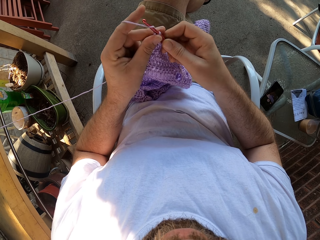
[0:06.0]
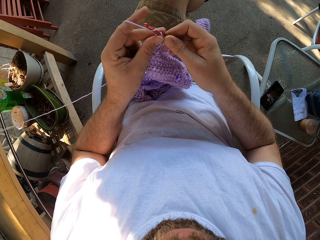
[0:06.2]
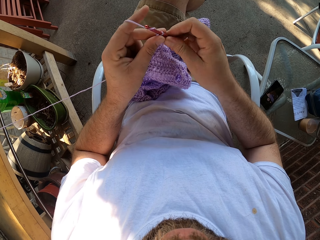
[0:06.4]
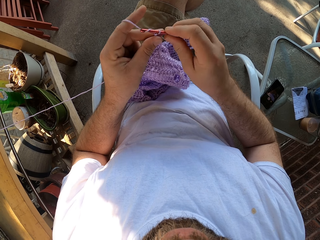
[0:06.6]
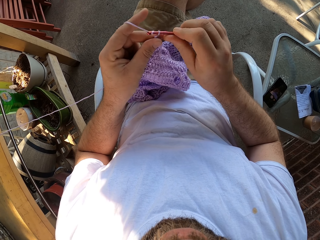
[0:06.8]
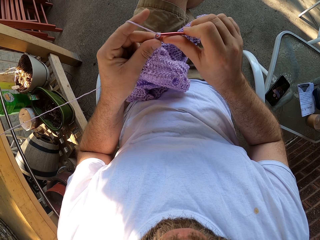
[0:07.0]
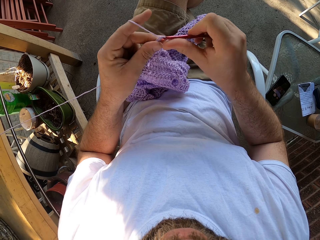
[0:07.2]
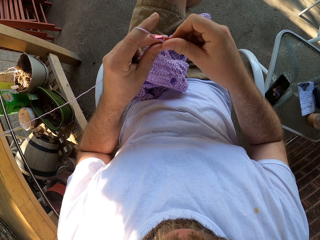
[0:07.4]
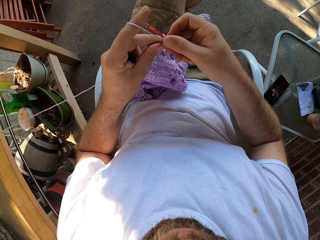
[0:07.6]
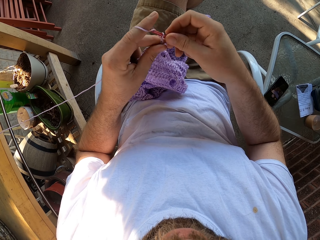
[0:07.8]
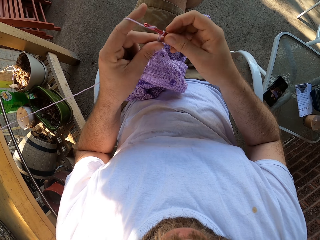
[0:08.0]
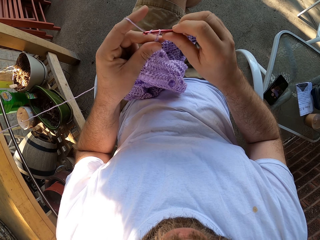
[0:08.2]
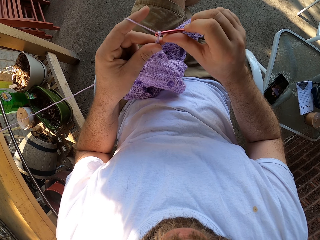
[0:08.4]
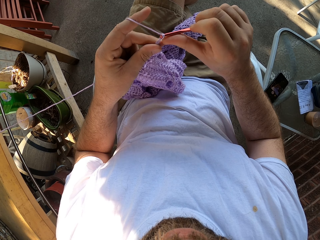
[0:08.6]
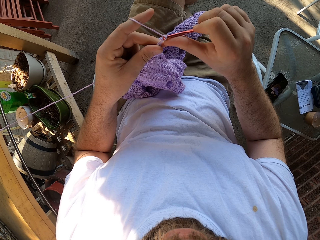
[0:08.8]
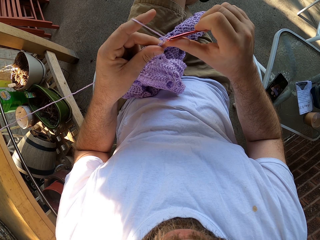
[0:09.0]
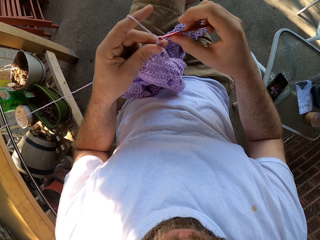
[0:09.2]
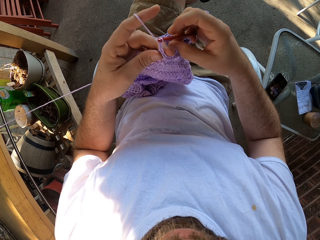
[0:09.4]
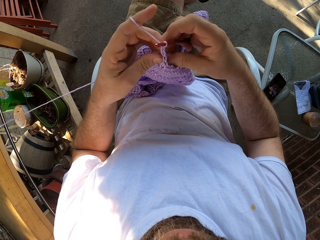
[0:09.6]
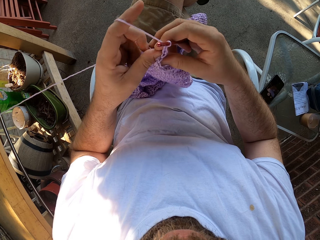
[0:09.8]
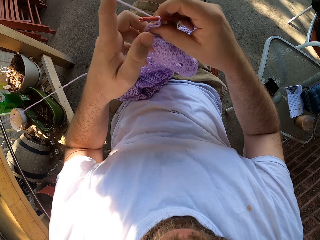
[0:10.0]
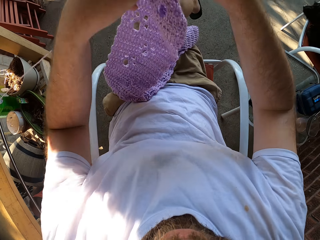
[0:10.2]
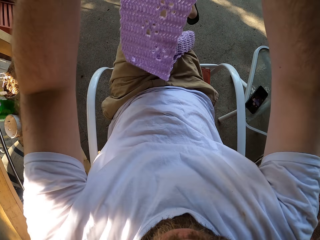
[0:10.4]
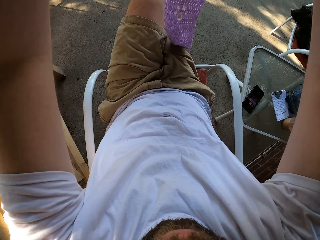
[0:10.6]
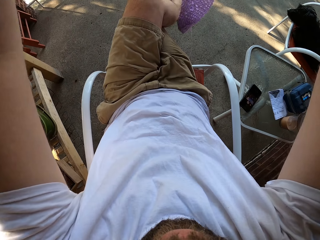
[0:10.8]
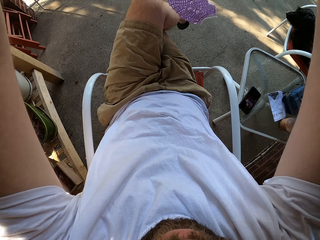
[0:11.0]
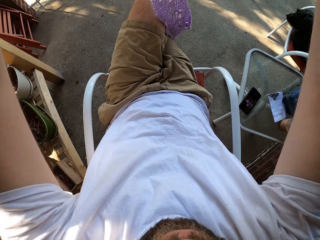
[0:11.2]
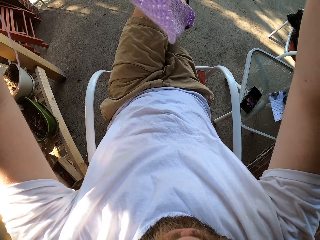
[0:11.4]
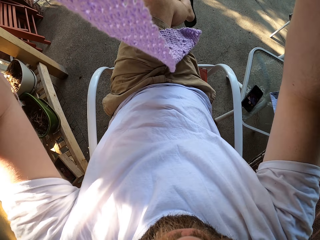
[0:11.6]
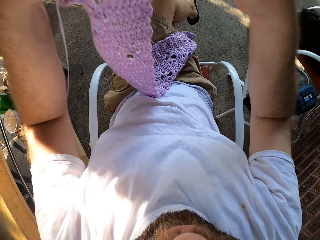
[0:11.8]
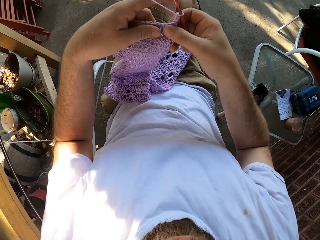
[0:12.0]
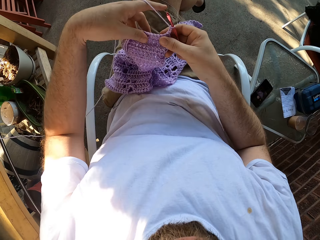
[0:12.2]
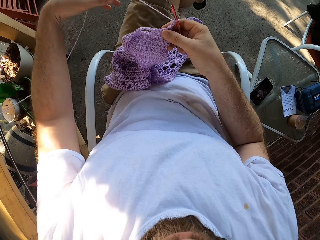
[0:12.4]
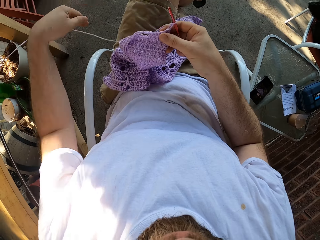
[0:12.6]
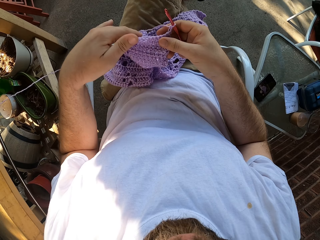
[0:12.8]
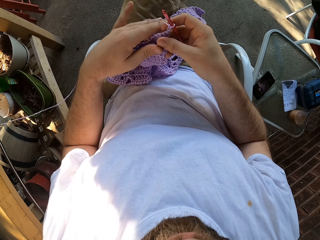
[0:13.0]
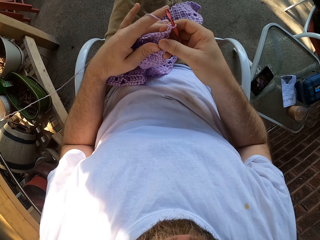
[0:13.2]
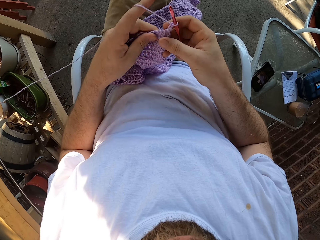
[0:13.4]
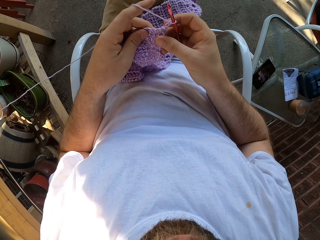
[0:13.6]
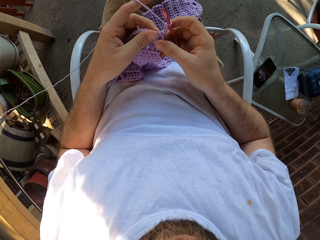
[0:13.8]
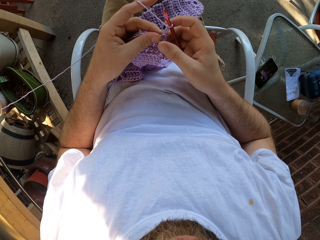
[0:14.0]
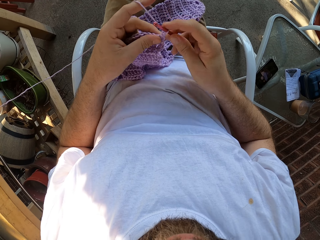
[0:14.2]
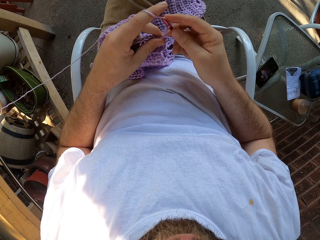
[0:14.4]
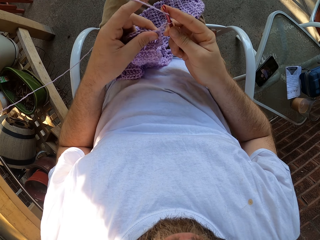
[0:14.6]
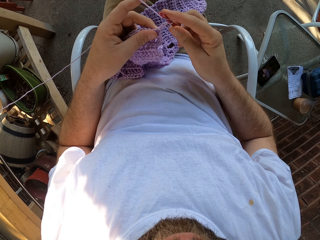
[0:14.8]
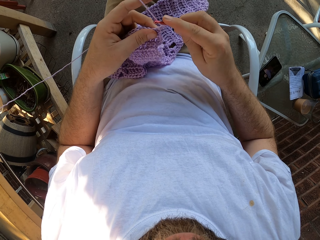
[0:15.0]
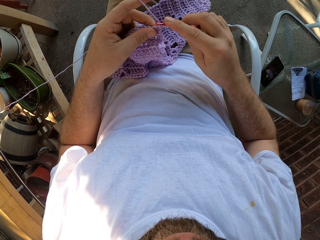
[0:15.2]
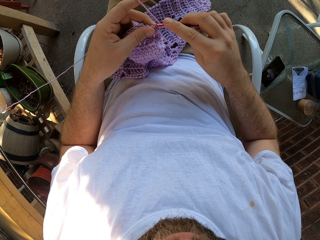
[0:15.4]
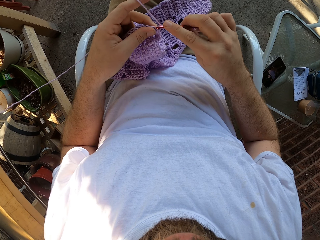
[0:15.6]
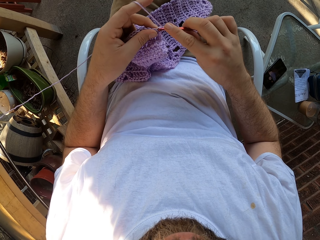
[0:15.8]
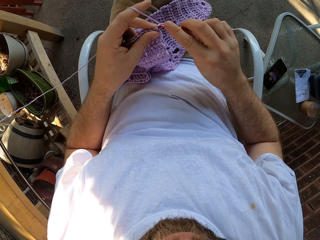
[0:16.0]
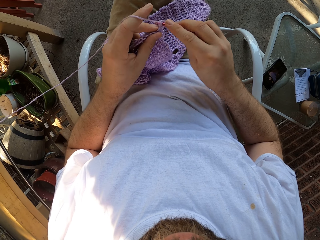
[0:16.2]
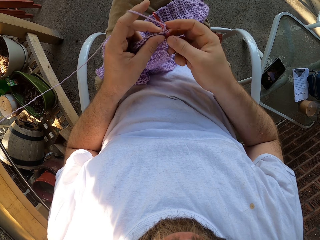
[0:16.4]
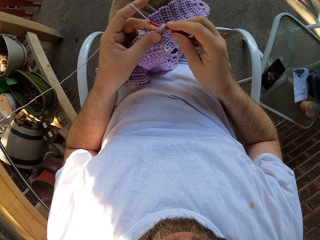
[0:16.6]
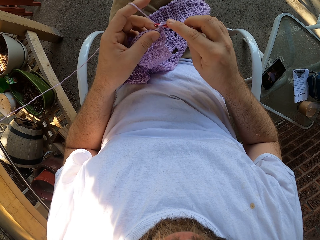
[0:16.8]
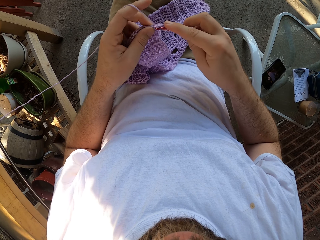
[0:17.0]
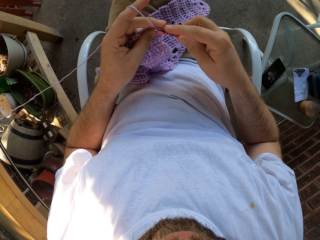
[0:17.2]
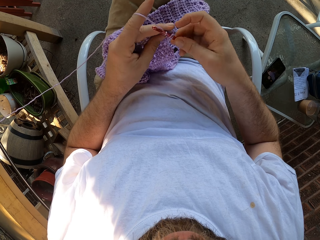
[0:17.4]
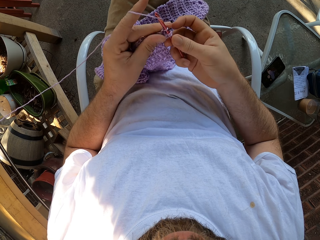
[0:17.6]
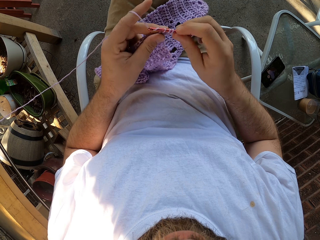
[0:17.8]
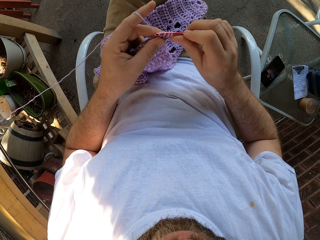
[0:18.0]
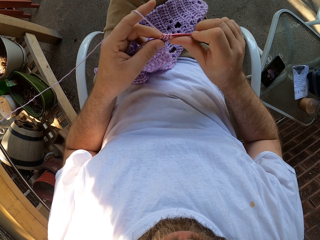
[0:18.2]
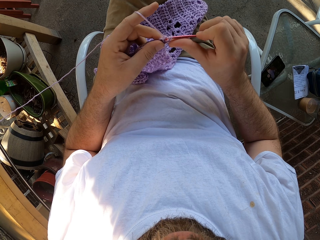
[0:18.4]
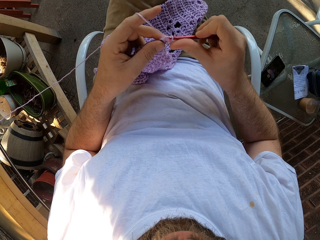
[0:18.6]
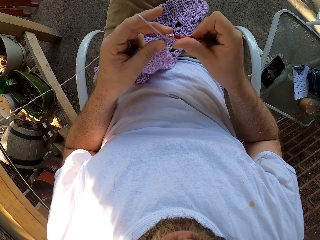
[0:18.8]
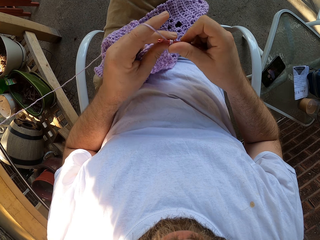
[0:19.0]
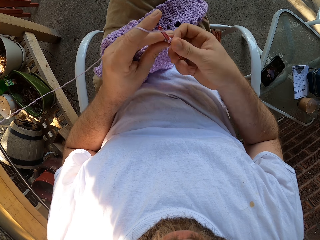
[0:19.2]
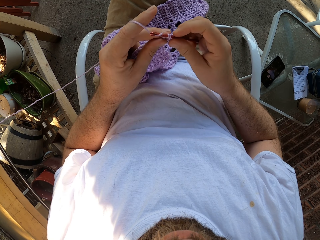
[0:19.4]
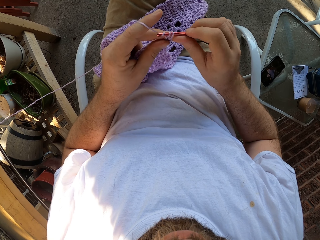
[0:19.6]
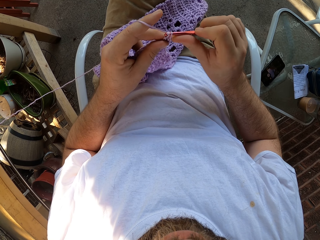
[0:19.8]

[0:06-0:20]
The camera wearer knits with yarn and the crochet hook. He raises the crochet from his legs with both hands. He places the crochet on his legs. He adjusts the thread. He knits with the yarn and the crochet hook.

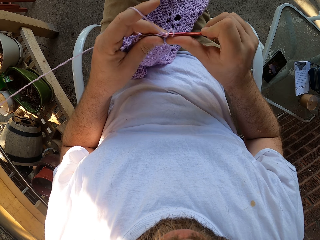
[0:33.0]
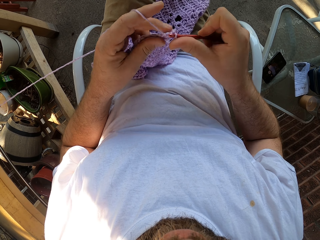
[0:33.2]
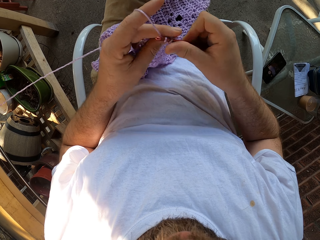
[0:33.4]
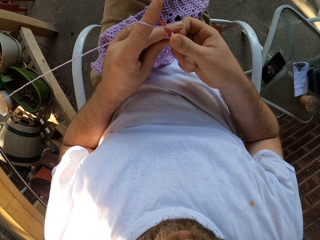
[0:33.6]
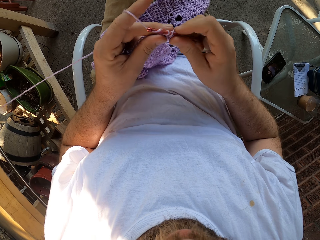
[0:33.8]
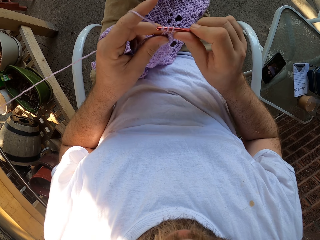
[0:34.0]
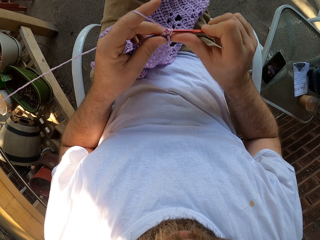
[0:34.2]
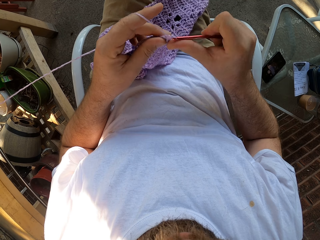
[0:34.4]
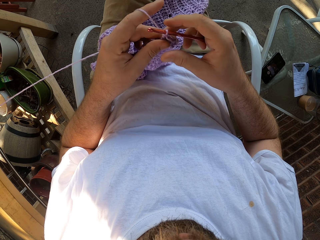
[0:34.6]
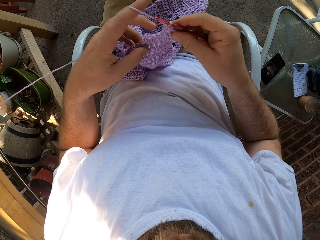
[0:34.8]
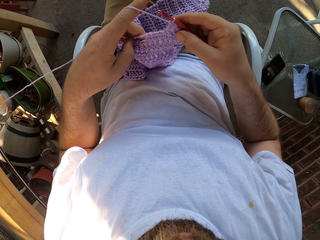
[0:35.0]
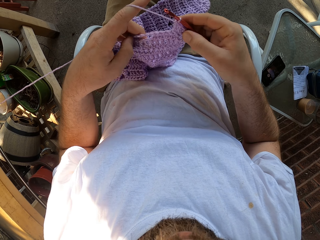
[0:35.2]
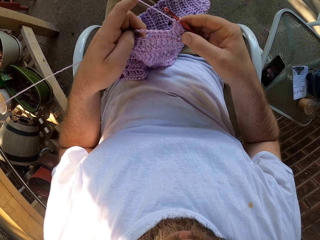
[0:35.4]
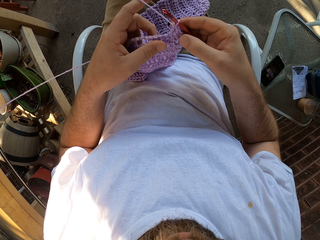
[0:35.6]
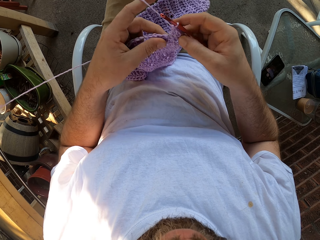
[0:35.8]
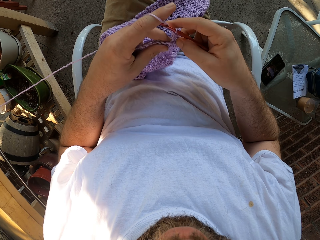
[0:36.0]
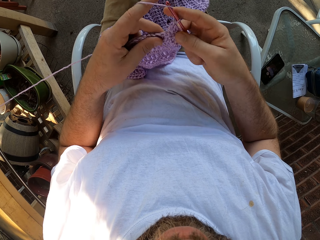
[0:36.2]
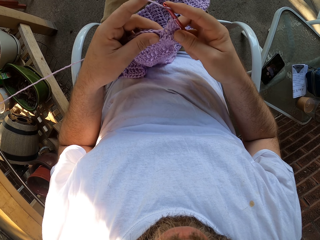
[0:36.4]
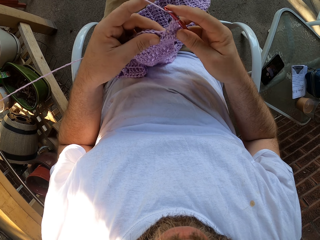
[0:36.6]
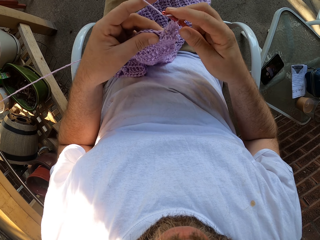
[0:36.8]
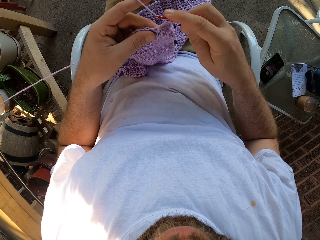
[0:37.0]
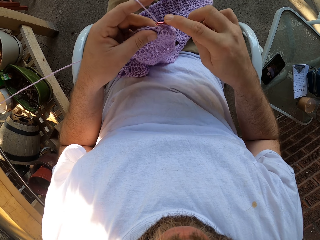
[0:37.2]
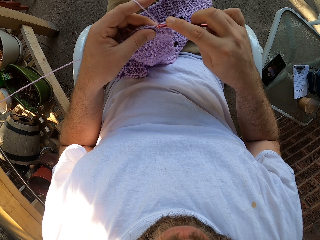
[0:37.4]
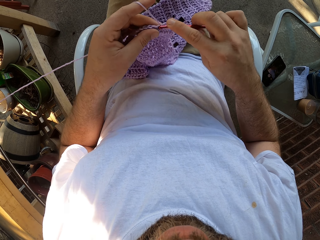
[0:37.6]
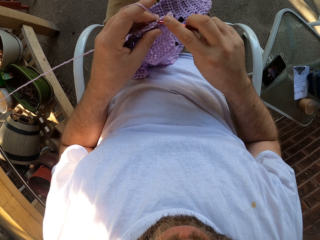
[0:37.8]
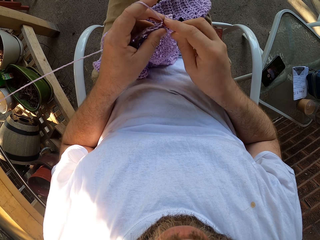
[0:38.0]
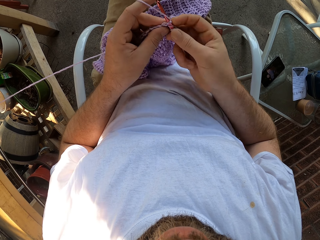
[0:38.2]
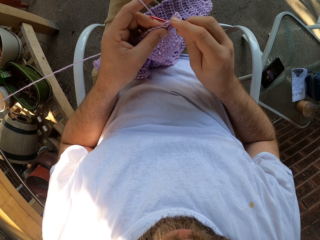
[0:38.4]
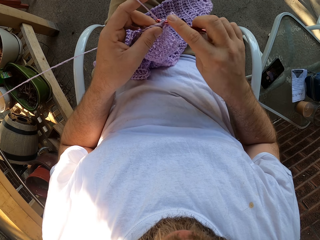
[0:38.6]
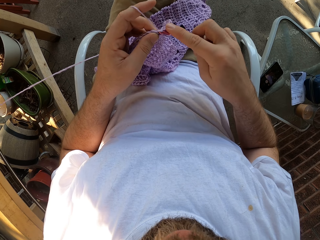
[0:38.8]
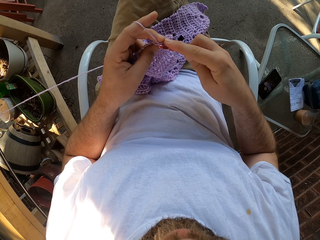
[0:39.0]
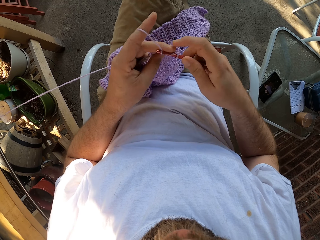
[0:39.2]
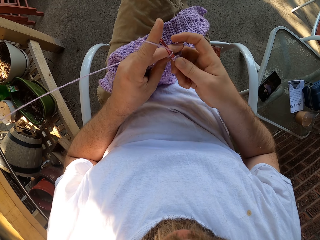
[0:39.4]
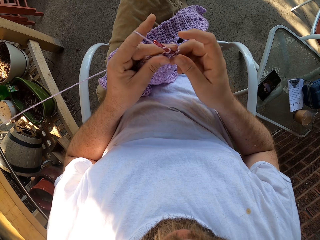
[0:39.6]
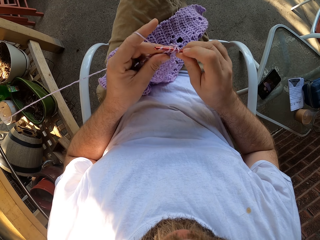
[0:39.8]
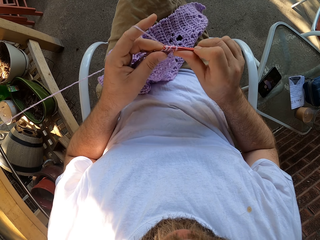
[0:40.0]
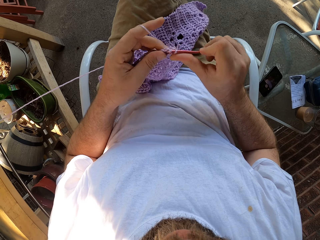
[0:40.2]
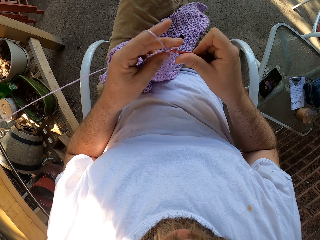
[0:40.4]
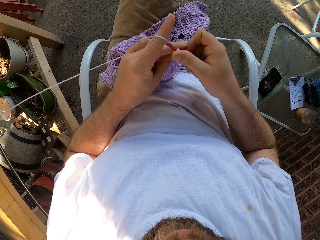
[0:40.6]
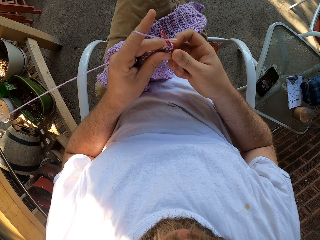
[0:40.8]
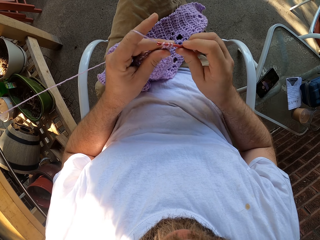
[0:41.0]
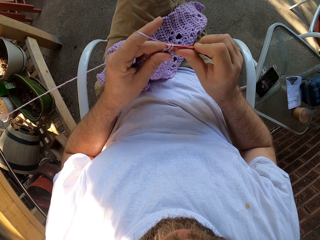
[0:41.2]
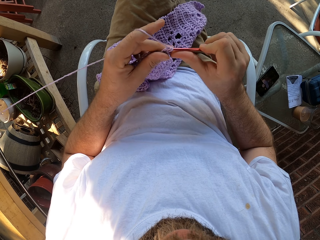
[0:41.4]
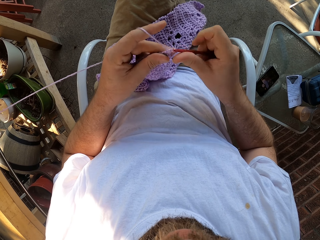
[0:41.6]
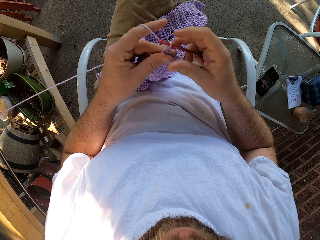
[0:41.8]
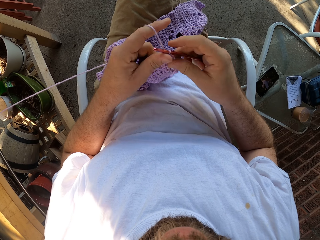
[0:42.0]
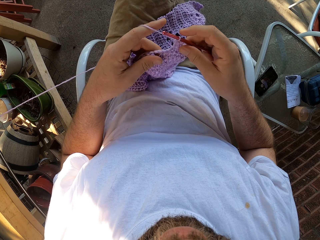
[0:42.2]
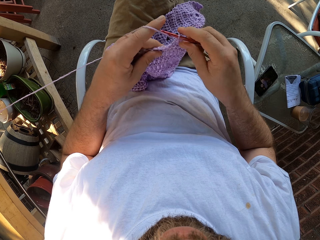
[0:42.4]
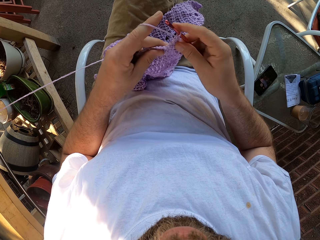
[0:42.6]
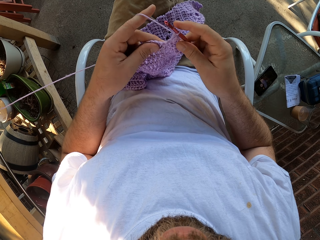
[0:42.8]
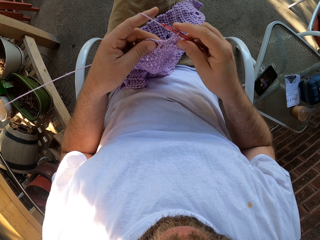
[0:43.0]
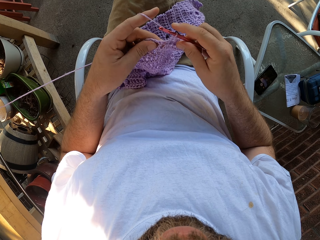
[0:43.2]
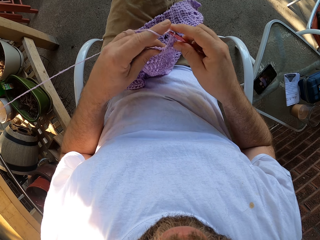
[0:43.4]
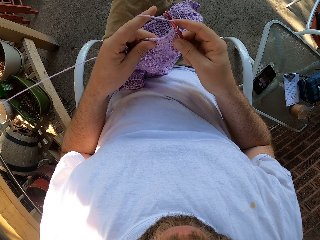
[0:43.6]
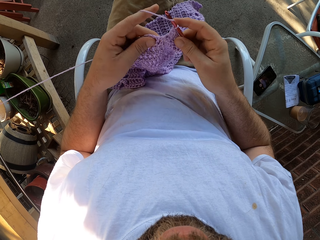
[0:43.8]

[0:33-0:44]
The camera wearer adjusts the fabric. They knit the fabric.
